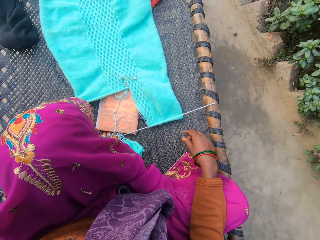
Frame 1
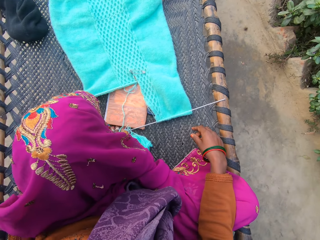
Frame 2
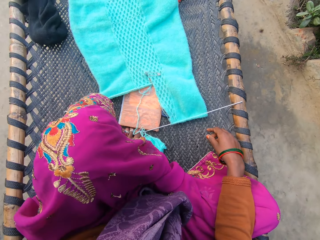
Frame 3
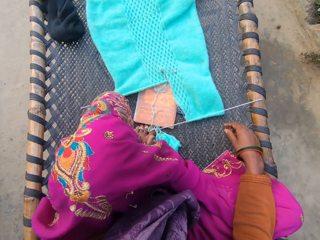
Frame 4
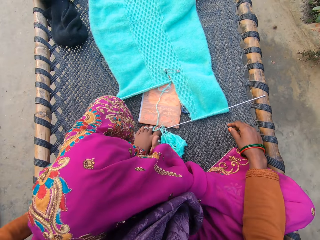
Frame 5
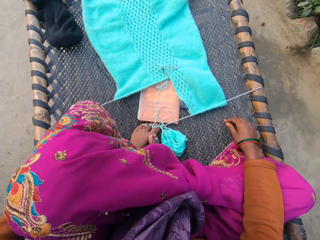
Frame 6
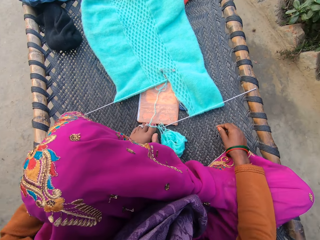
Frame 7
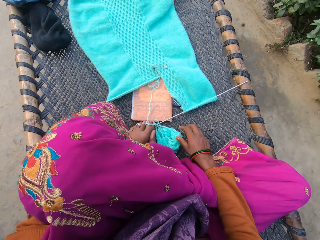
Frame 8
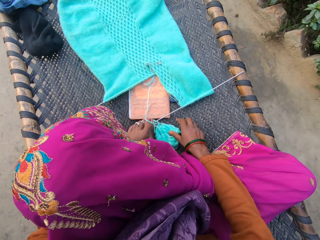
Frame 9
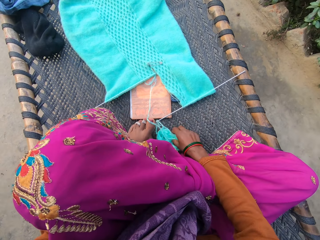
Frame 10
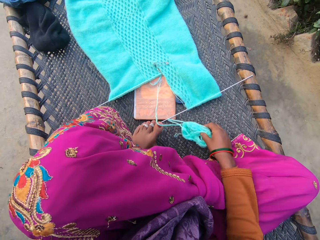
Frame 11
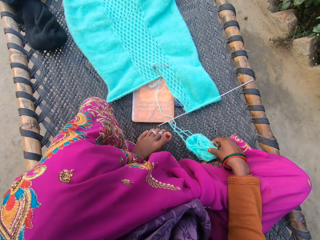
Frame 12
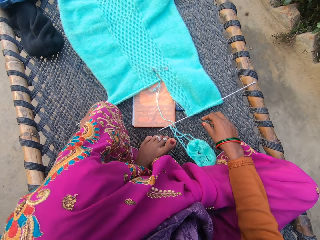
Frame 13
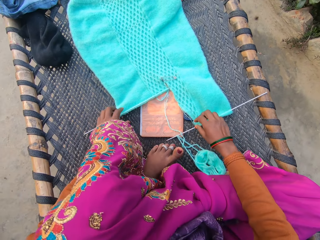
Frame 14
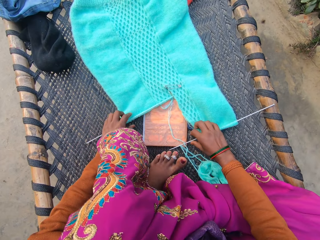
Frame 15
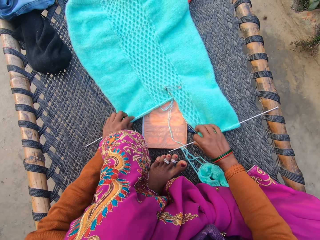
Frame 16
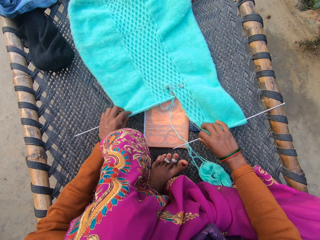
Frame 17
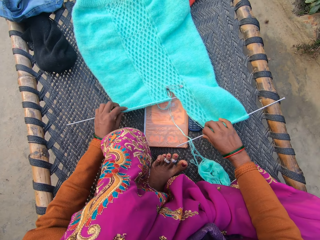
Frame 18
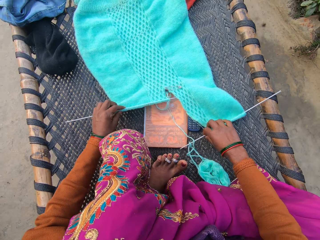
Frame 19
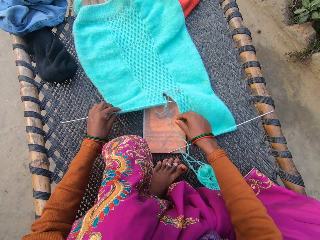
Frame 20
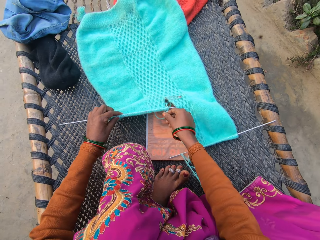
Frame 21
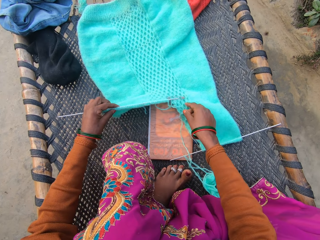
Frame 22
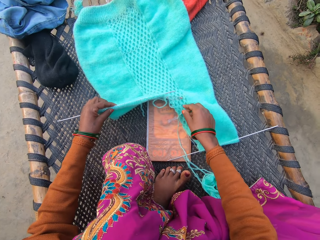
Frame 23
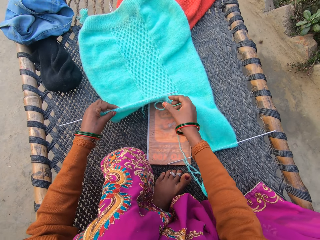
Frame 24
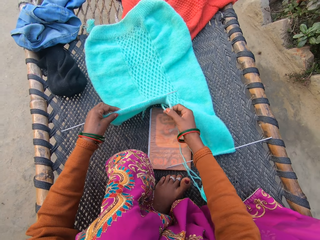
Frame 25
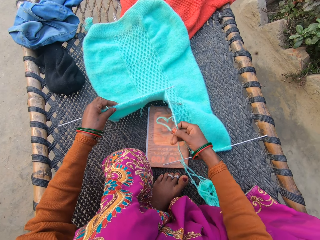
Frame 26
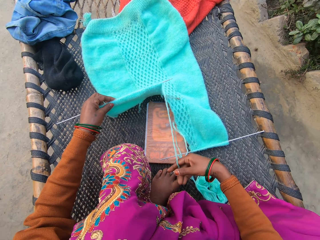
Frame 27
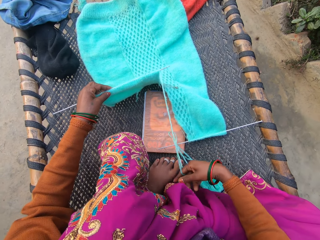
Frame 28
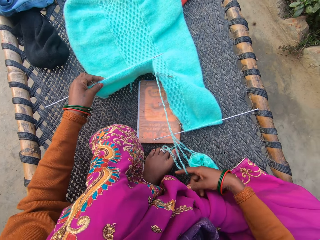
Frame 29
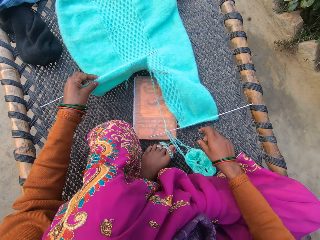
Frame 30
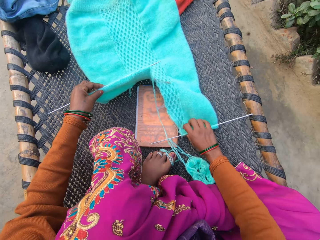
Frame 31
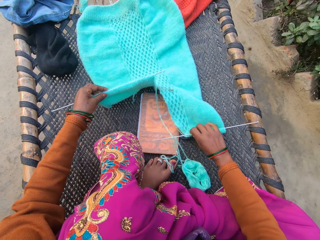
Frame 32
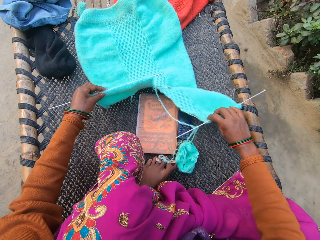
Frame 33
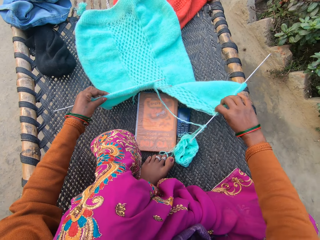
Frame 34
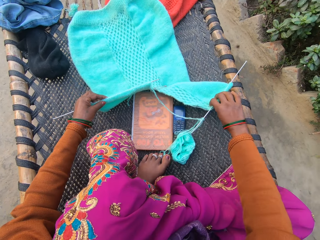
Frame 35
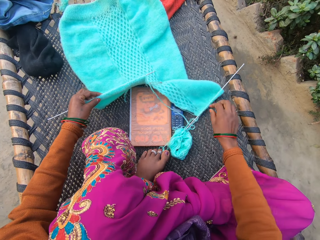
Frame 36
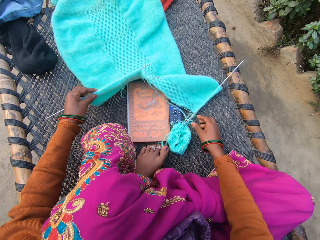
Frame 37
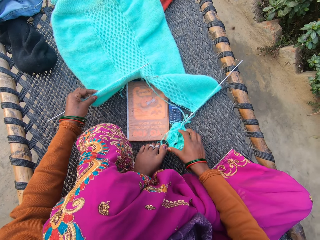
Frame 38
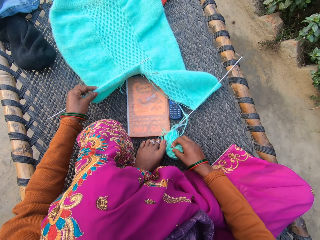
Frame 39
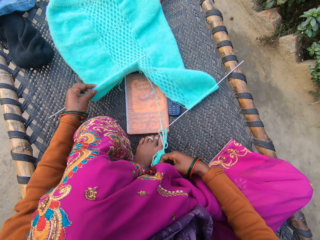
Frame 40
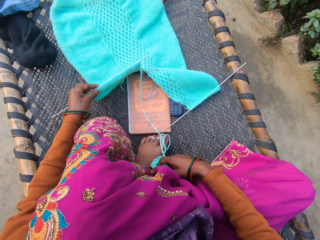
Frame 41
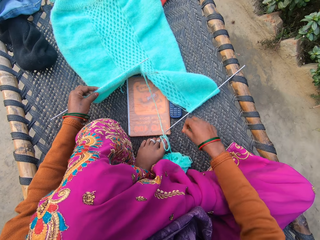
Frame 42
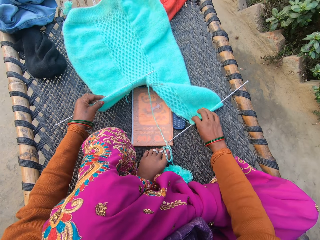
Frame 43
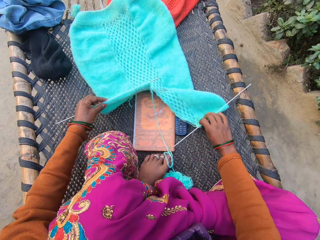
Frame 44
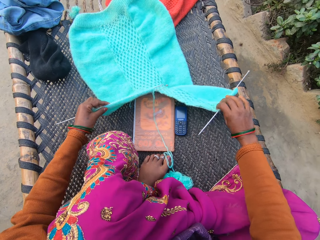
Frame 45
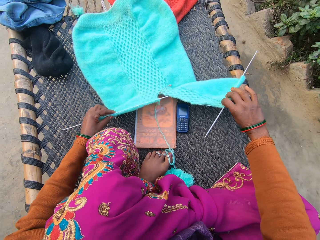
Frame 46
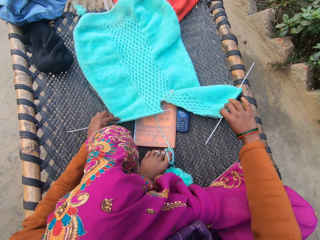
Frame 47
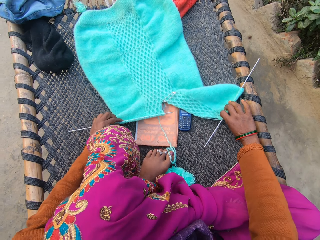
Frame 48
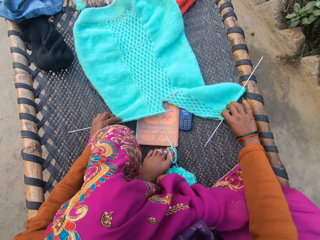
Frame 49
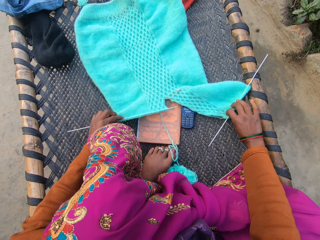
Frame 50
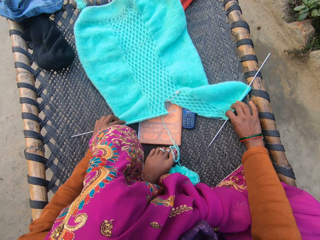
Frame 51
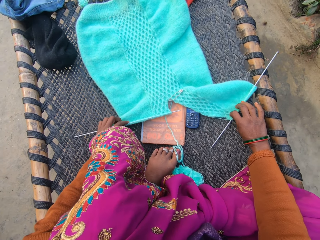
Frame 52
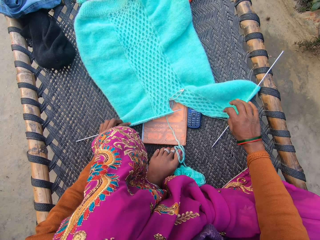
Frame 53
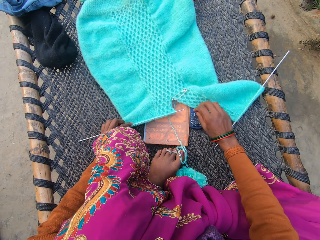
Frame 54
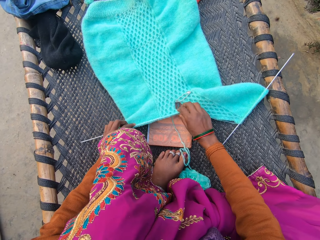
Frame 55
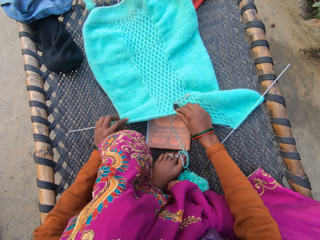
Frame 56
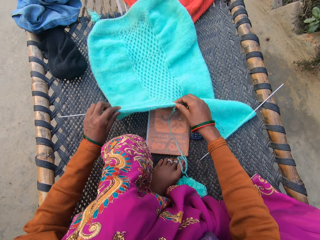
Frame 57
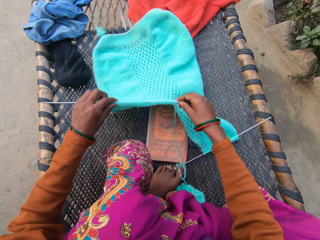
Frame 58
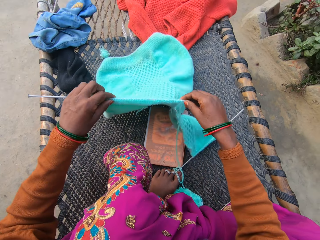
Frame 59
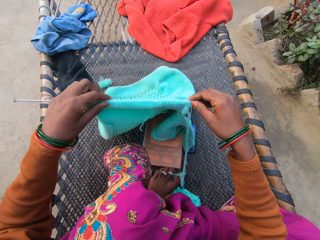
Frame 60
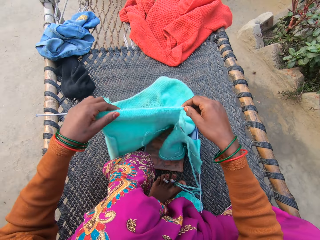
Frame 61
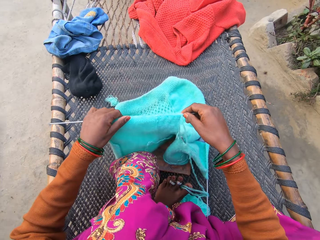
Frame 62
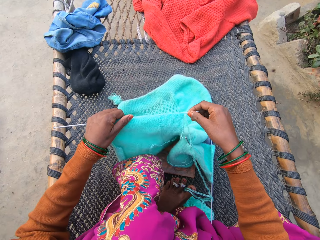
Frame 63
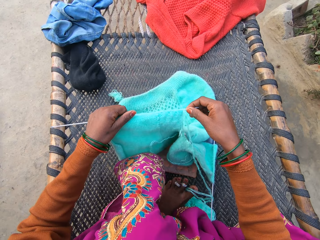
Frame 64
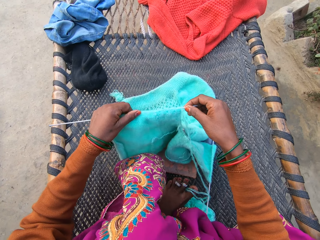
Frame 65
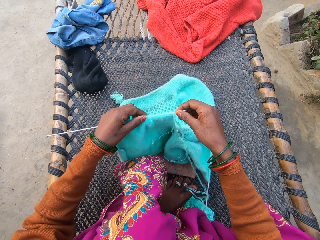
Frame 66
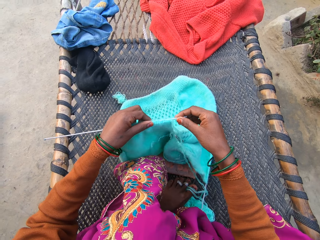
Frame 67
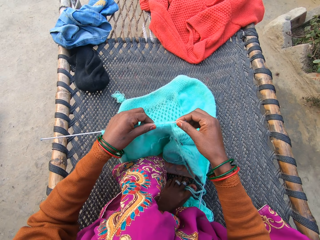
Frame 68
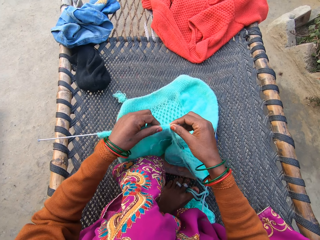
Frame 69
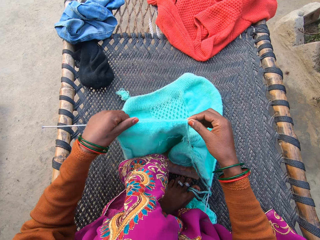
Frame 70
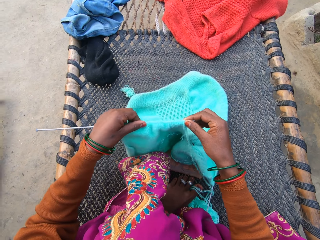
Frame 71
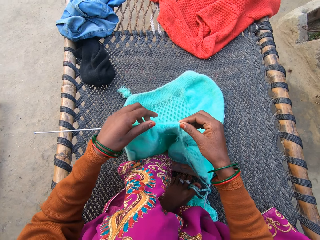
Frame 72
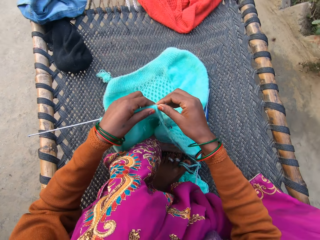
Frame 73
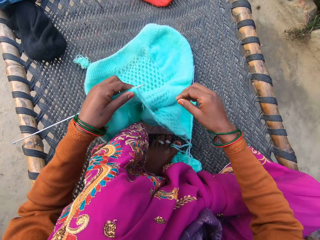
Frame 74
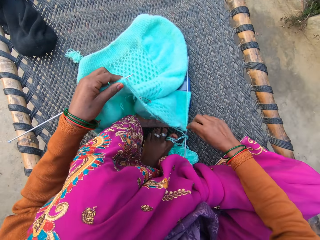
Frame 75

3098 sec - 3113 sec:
The camera wearer touches the yarn. She moves a yarn ball on the rattan mat with her right hand. She drops the yarn. She holds the yarn. She adjusts the knitted fabric with both her hands on the rattan mat. She pulls the thread of the yarn on the rattan mat with her right hand. She spreads the woolen threads. She adjusts the knitted fabric with her right hand on the rattan mat. She pulls the yarn. She adjusts the yarn ball with her right hand on the mat. She spreads the woolen threads. She adjusts the knitted fabric with her right hand on the rattan mat. She picks up the knitted fabric from the rattan mat with both her hands. She lays the knitted fabric from the rattan mat with both hands. She pulls the crochet. She holds up a woolen thread. She picks up one side of the knitted fabric from the rattan mat with both hands. She adjusts the knitted fabric with both her hands on the rattan mat. She pulls the crochet.

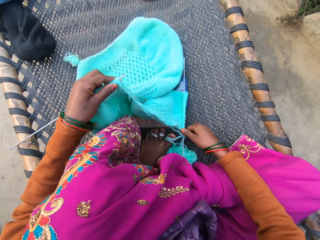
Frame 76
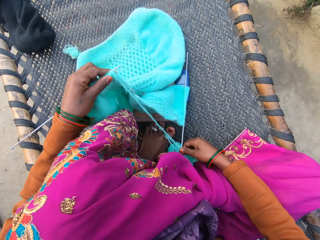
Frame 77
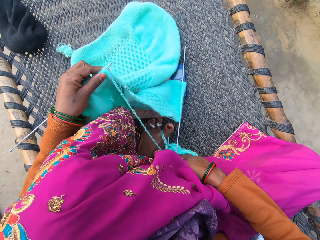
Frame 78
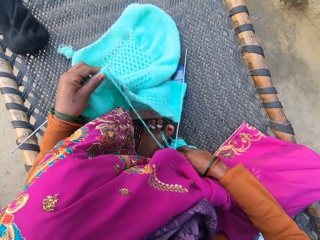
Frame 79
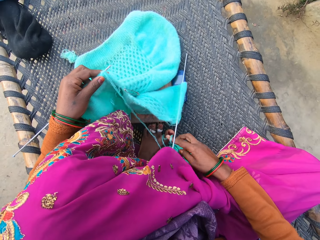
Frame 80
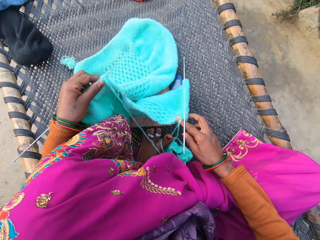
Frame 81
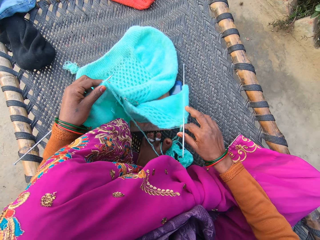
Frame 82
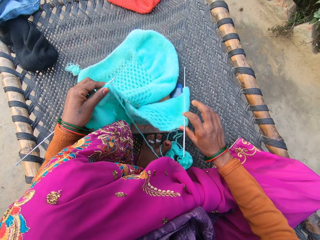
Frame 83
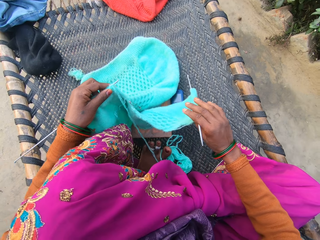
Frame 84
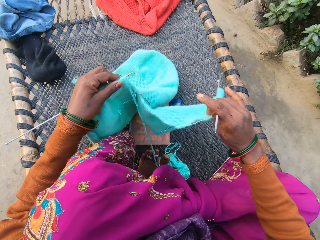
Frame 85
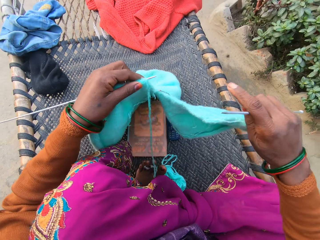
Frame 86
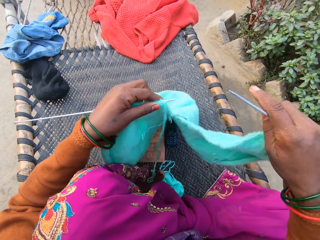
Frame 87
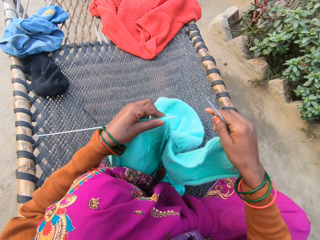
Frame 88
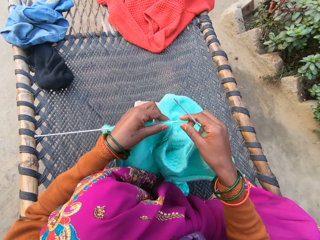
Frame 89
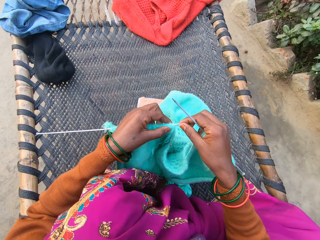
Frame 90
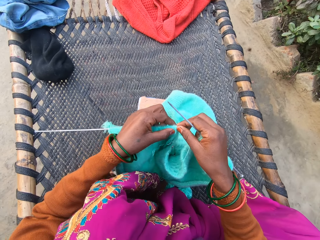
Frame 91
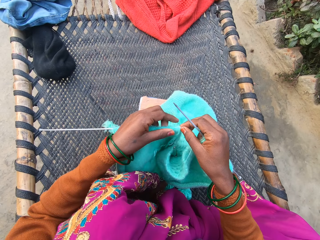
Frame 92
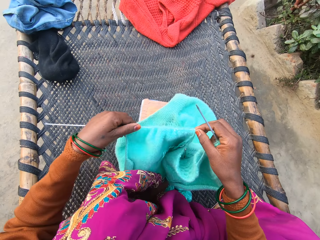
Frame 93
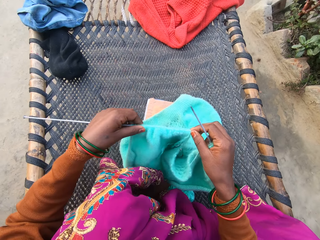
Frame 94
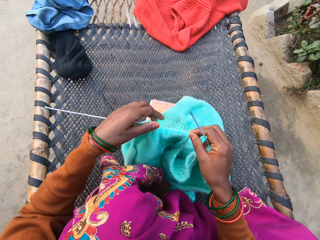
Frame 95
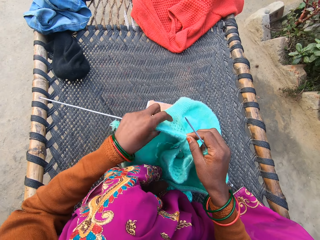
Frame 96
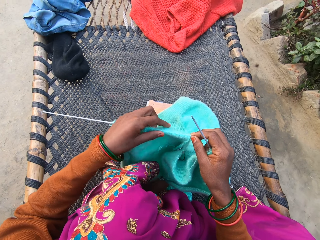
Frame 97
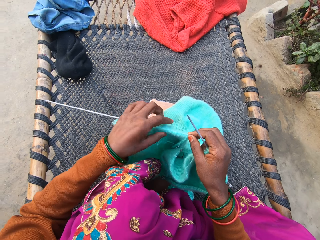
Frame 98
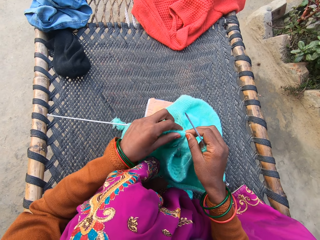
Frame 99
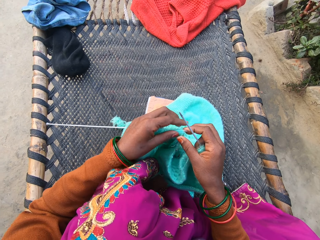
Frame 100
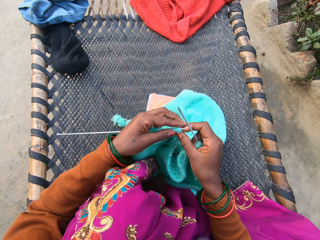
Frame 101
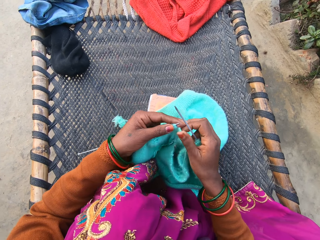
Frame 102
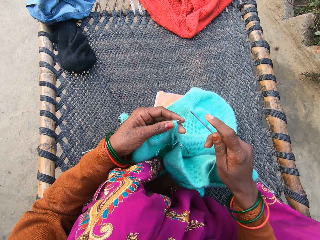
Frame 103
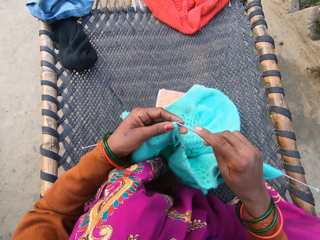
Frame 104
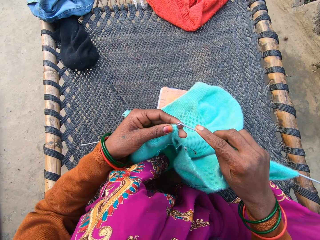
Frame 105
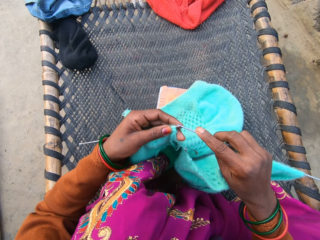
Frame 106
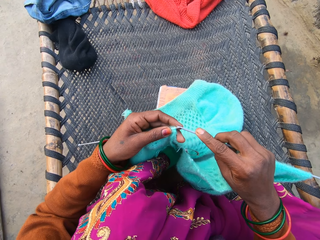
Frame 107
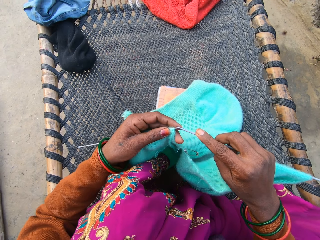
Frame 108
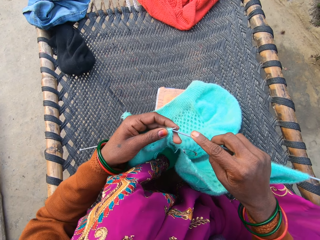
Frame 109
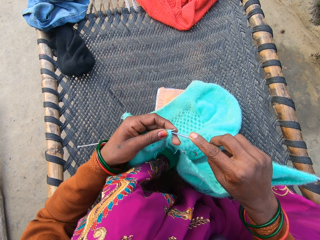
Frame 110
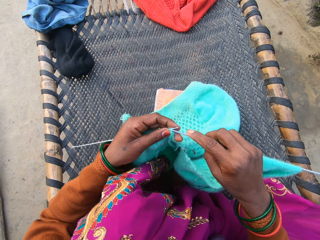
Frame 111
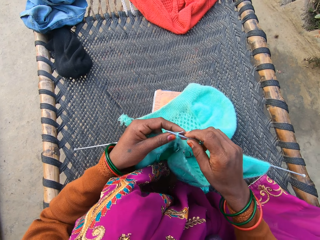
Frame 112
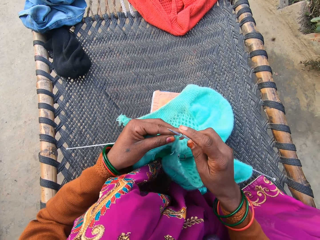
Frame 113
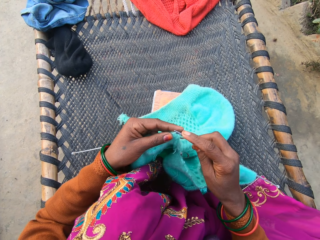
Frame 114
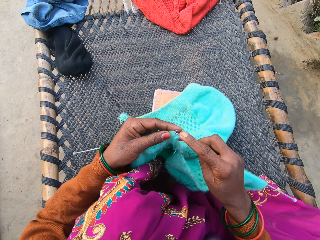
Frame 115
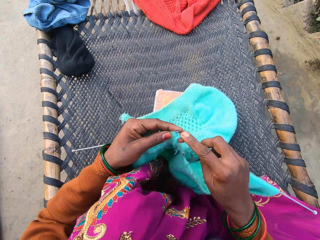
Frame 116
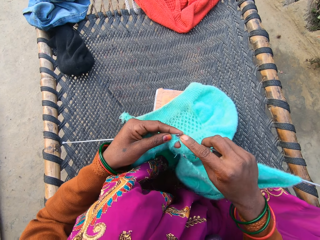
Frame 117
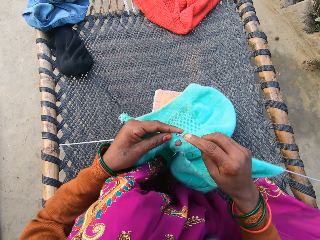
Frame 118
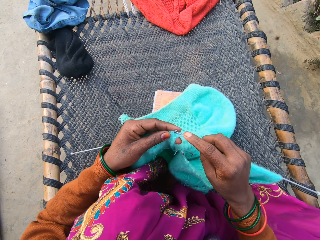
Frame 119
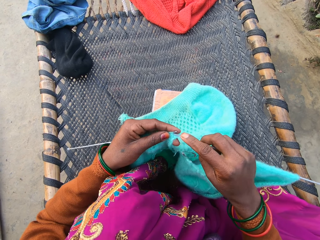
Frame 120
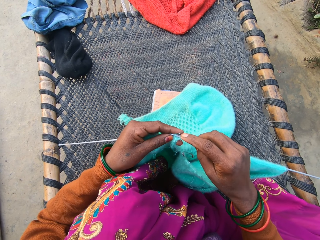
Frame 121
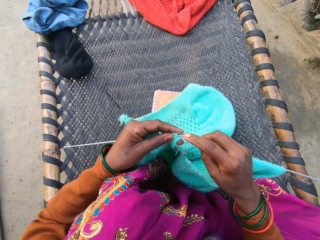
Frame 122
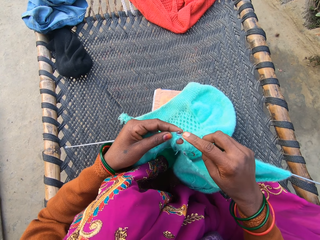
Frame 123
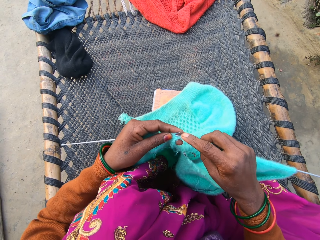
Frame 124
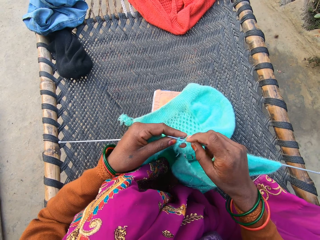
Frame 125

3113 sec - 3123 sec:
The camera wearer picks up the other side of the knitted fabric with her right hand. She picks up the crochet. She pulls the crochet. She knits the knitted fabric with the knitting needle in both her hands on the rattan mat.
